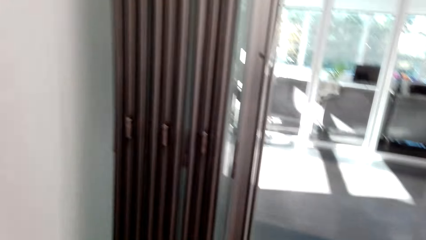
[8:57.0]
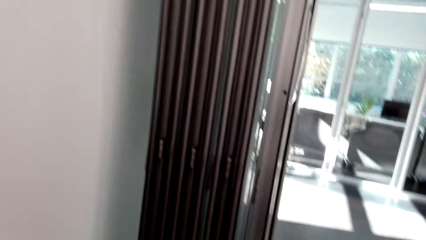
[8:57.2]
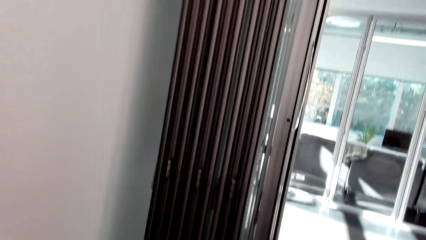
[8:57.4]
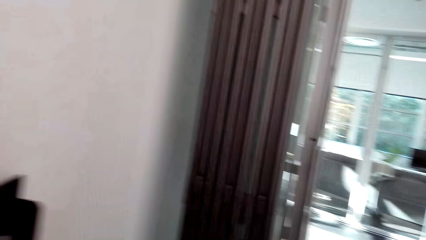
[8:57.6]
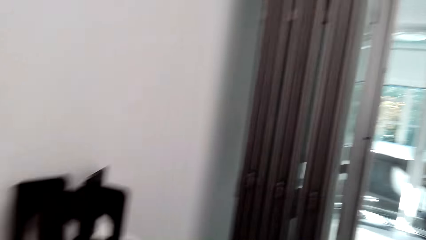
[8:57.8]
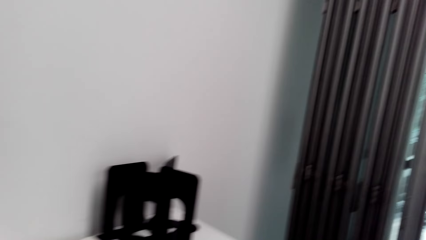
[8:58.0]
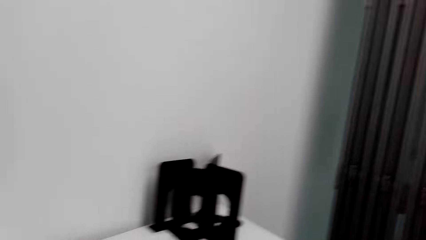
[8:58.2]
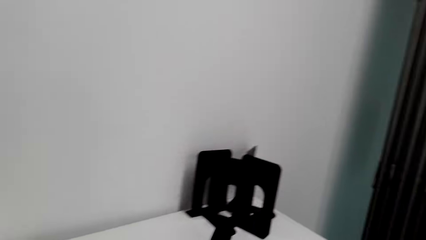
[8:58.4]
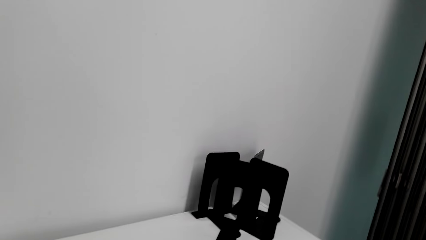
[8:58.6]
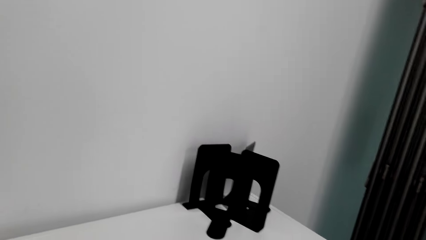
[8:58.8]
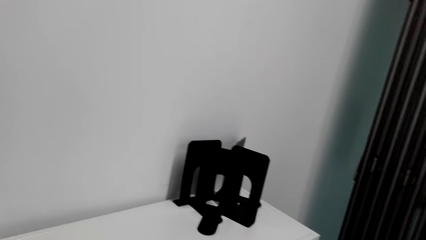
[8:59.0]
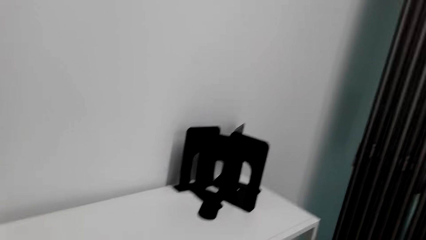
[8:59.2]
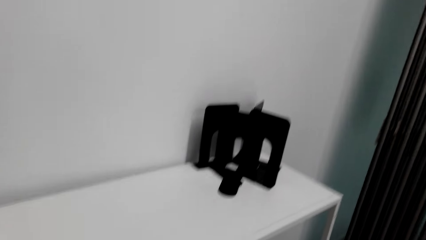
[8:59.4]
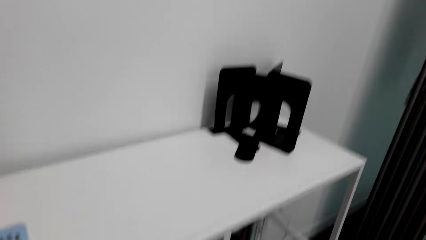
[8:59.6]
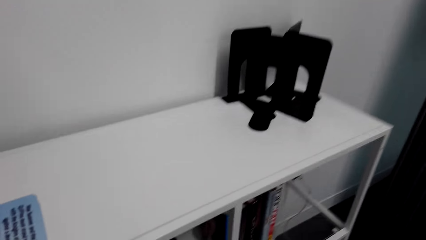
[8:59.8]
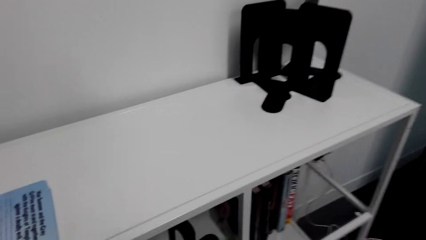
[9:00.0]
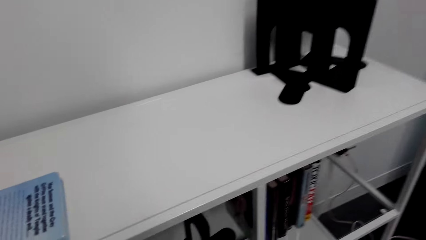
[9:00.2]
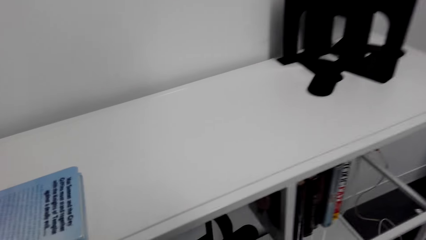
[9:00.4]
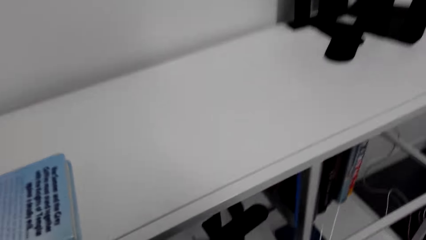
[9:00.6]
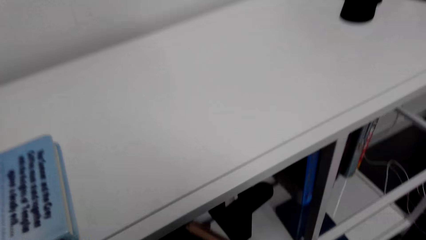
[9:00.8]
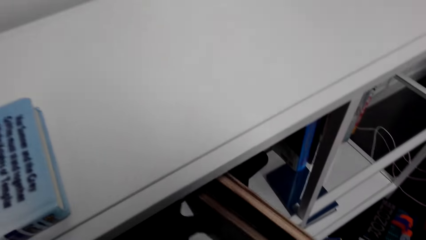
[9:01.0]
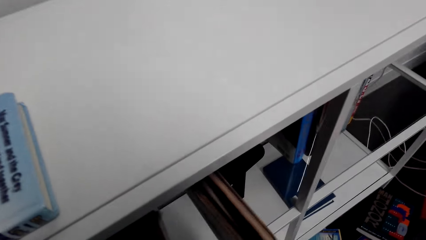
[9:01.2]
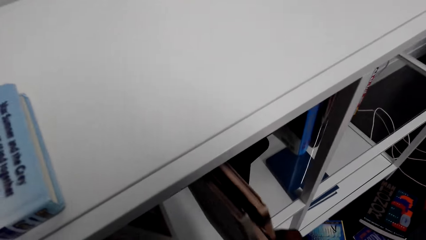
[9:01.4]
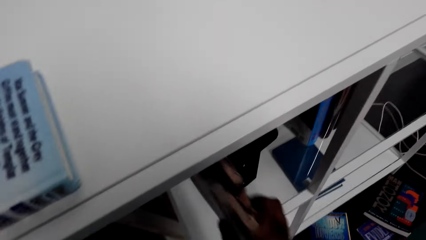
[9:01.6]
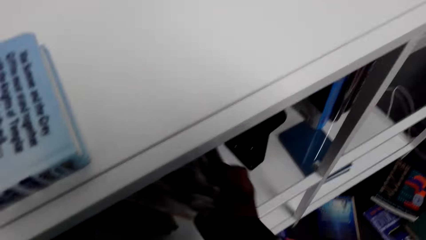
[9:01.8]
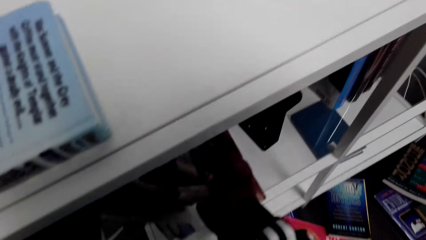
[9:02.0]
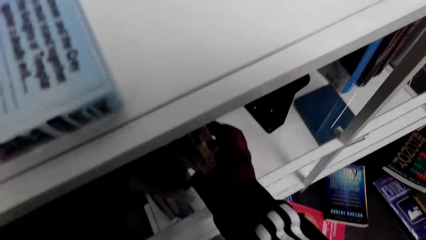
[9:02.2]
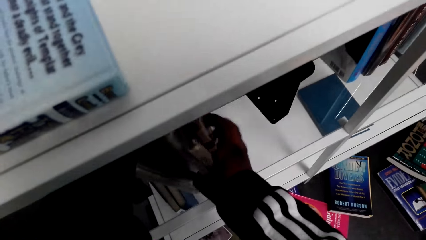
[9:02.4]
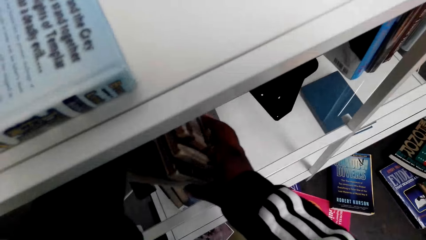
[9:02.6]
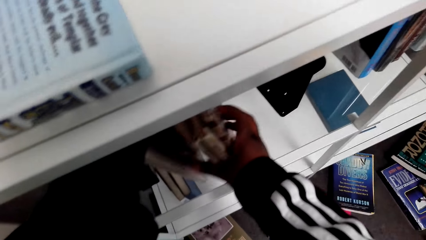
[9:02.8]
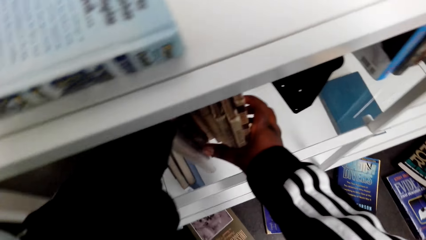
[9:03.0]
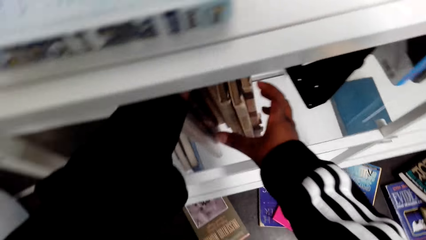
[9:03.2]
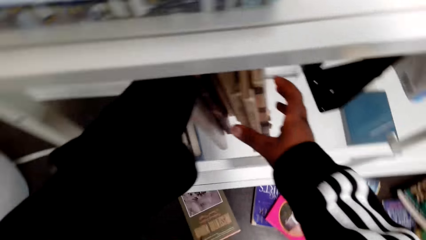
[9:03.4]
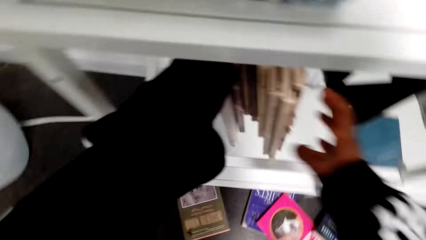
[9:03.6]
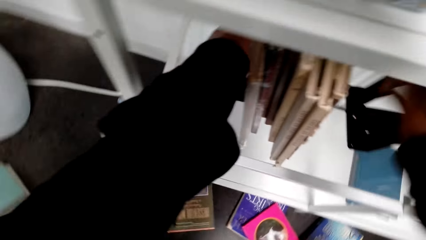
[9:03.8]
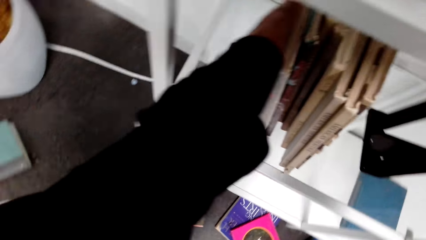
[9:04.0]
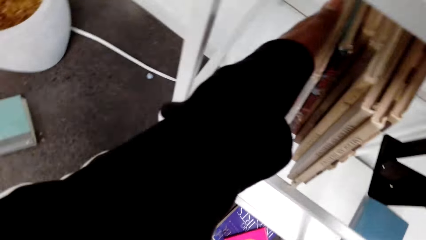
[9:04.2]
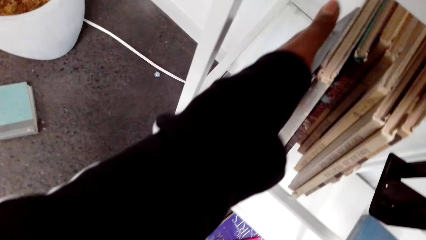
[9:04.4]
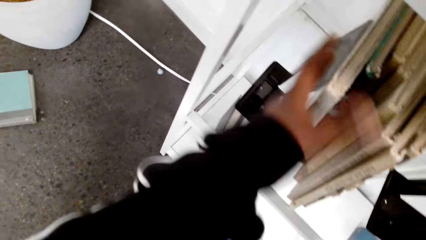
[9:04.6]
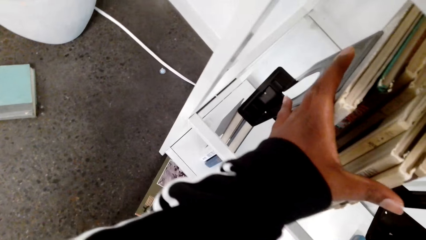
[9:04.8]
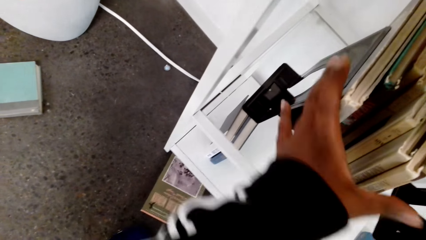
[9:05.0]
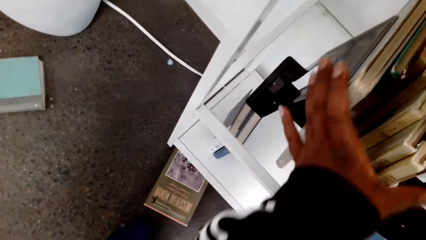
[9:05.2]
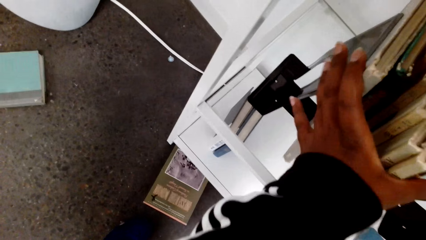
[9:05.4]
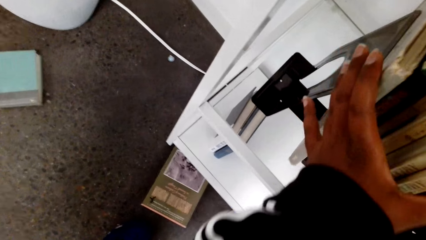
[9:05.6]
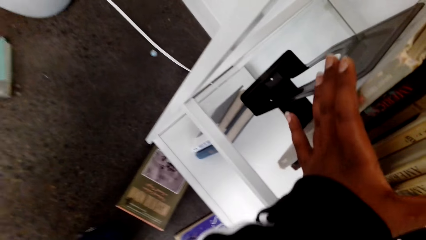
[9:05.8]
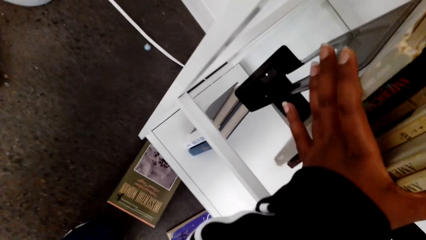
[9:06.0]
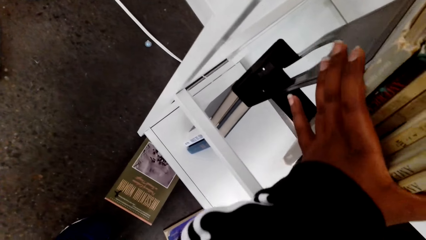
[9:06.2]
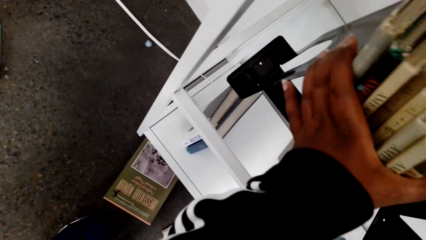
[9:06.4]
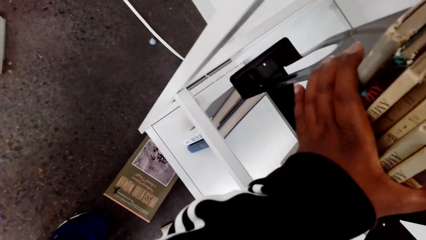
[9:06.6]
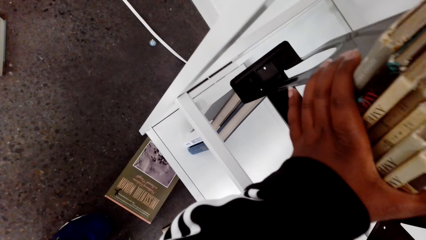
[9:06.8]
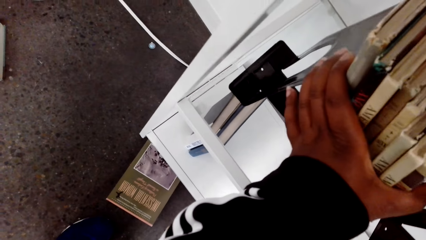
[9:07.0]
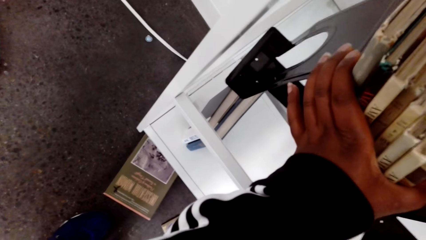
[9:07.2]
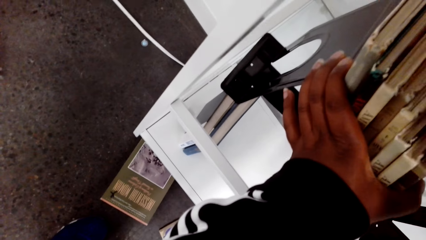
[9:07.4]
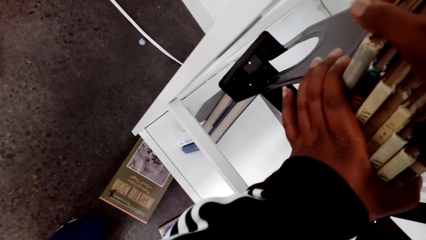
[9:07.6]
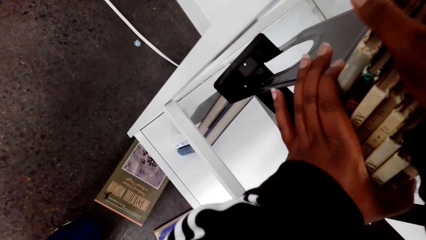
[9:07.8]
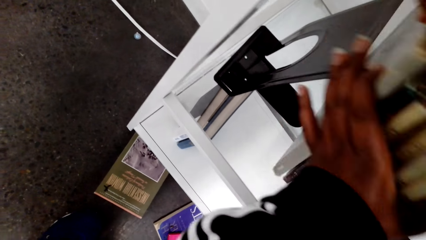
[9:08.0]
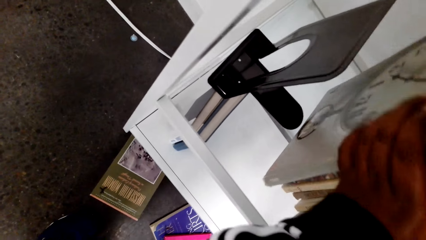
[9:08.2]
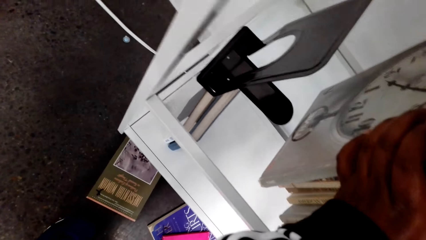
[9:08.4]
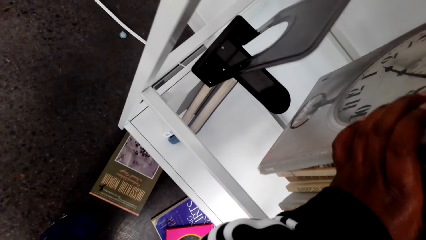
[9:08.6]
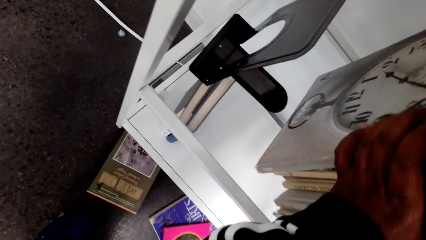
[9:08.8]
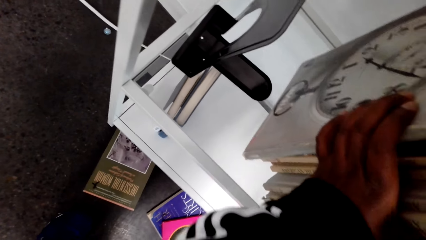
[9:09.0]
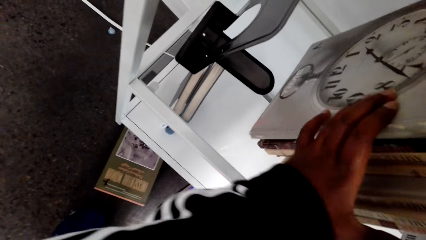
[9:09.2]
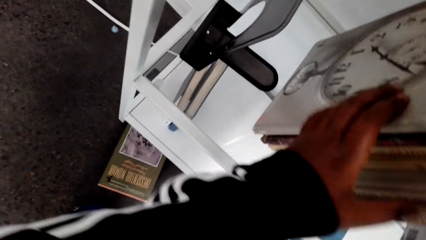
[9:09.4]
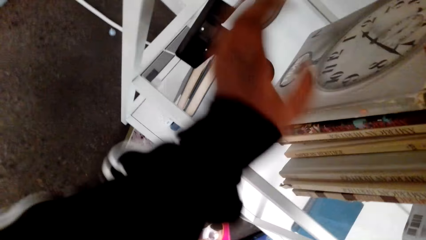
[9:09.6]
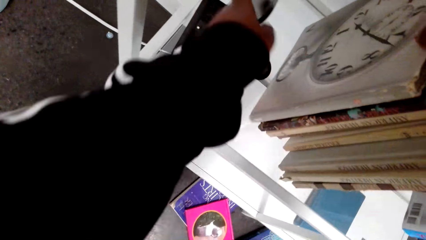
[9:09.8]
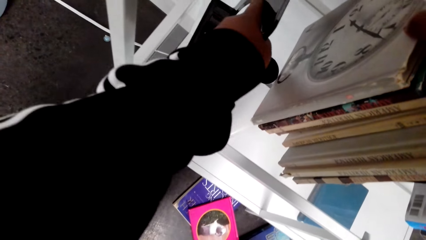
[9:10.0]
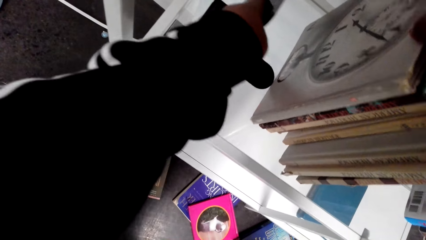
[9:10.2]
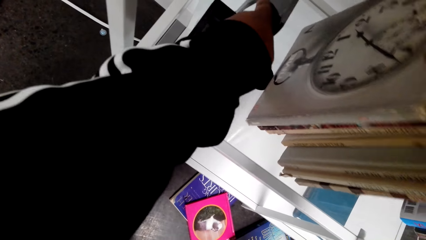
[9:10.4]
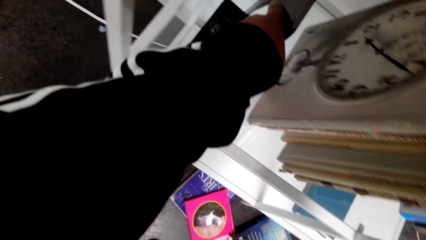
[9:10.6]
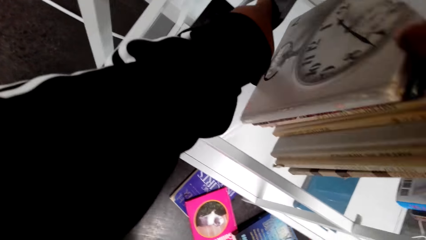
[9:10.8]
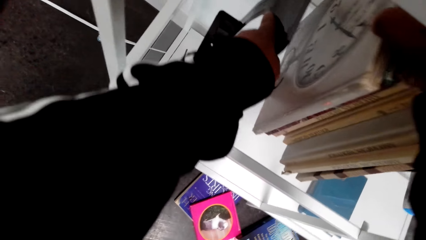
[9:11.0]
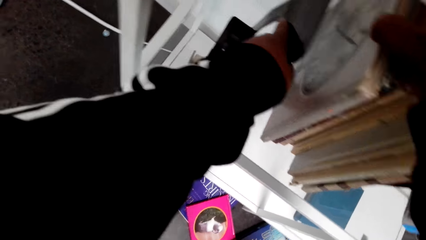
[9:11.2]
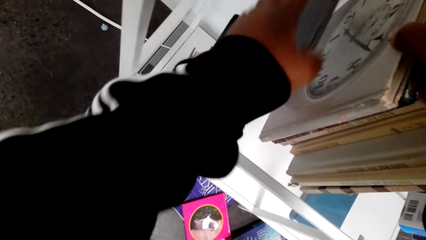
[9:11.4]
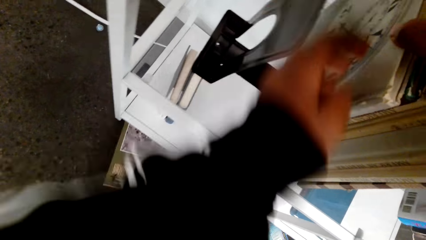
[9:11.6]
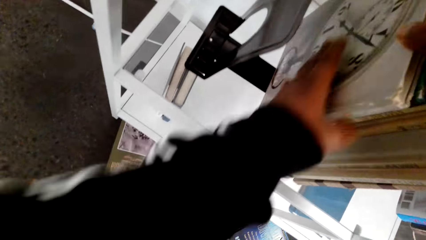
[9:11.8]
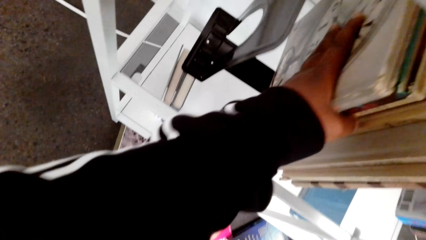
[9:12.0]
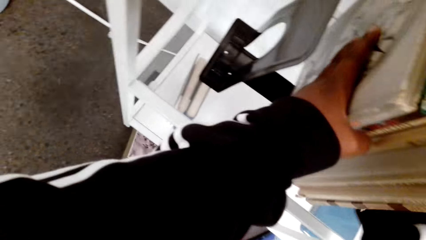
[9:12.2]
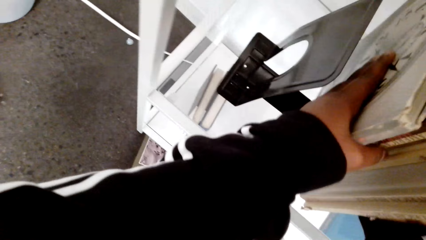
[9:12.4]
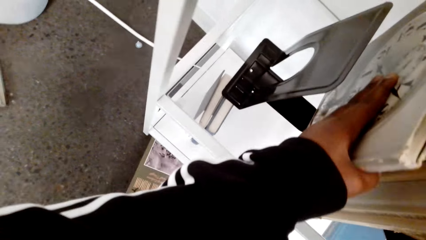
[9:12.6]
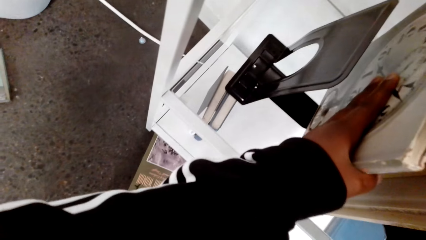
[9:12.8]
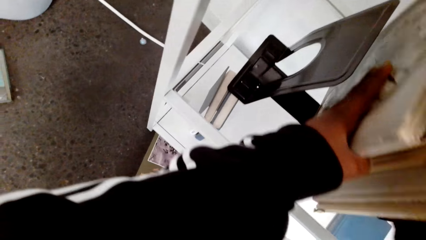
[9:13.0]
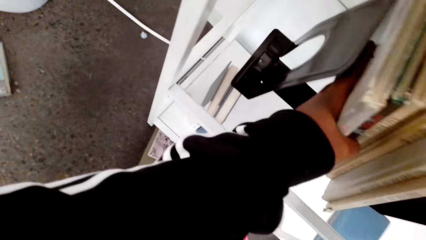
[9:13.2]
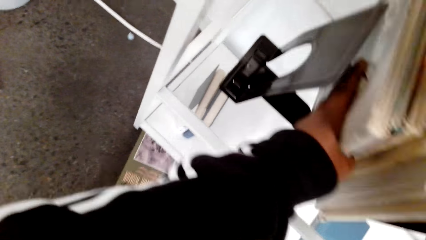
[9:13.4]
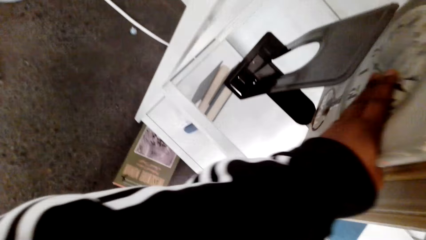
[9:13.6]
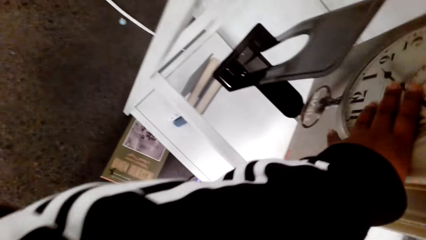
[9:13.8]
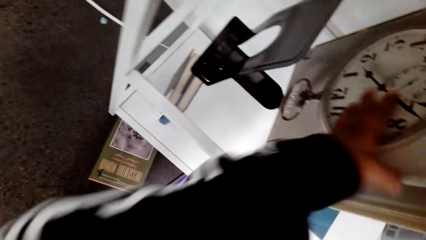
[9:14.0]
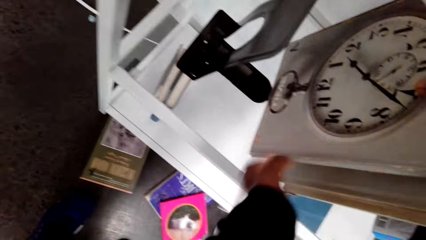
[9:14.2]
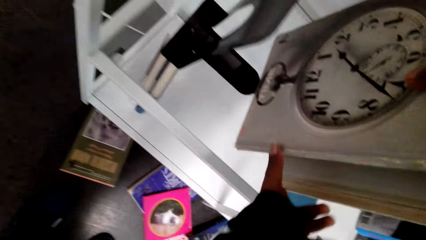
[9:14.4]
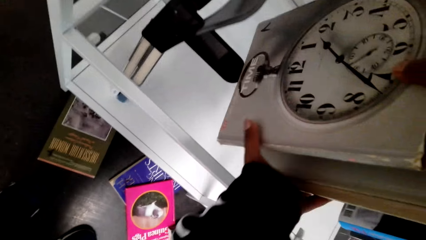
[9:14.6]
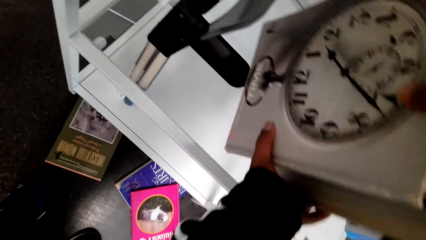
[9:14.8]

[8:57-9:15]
The camera wearer looks around in the house. They put books in the bookcase. They adjust books on a book holder. They adjust the book holder. They hold a bookend. They adjust books on the book holder.
